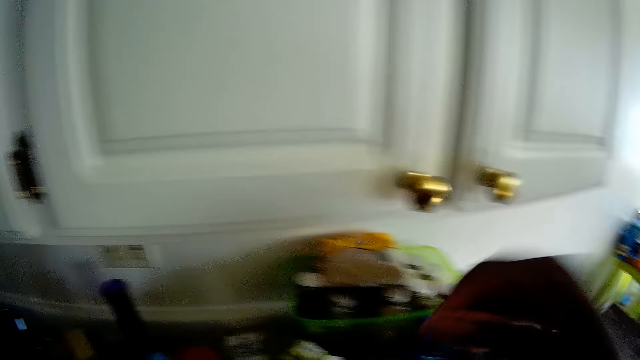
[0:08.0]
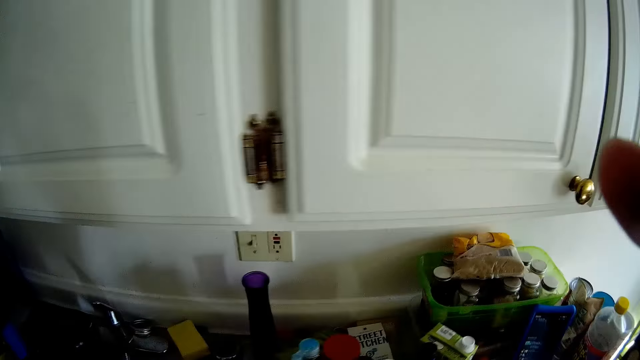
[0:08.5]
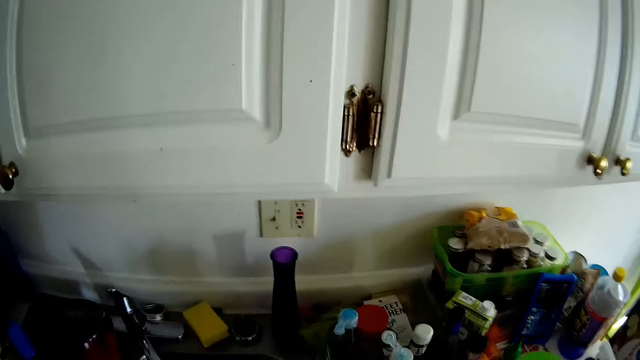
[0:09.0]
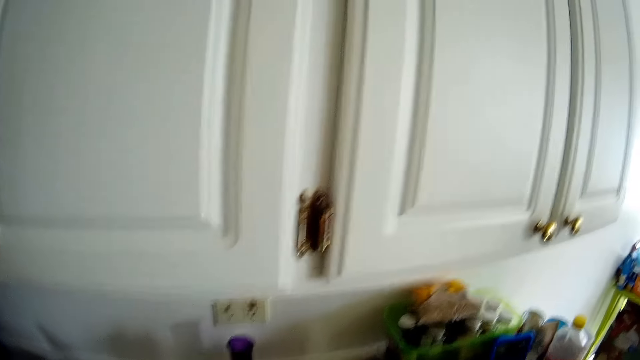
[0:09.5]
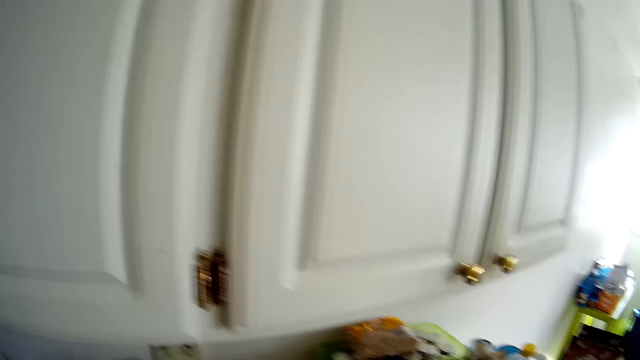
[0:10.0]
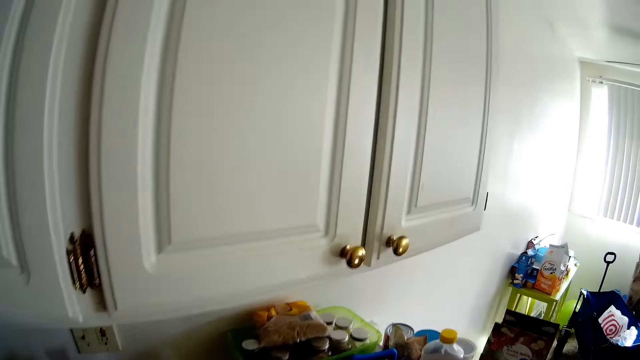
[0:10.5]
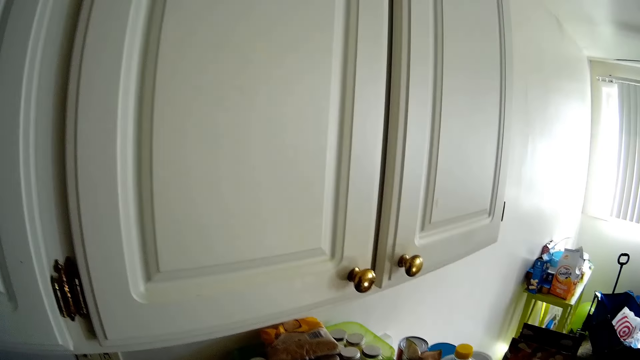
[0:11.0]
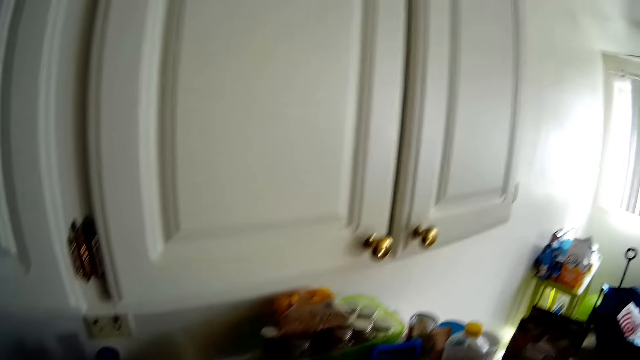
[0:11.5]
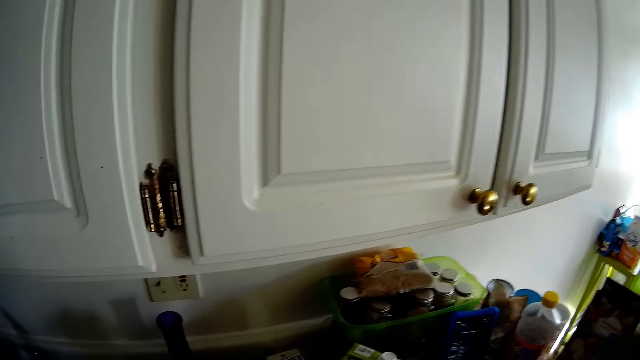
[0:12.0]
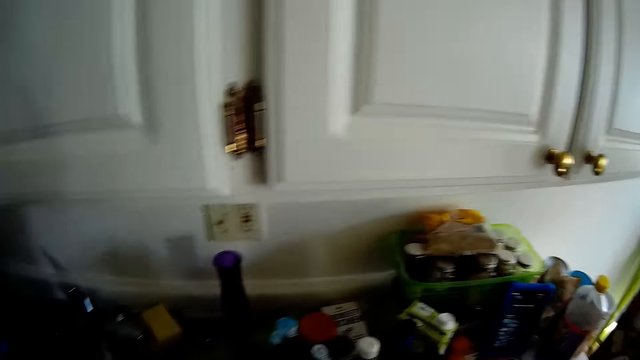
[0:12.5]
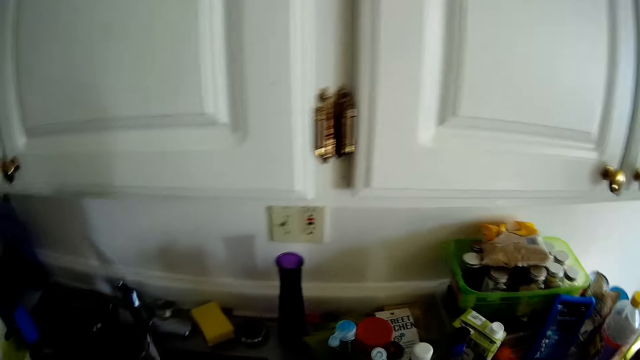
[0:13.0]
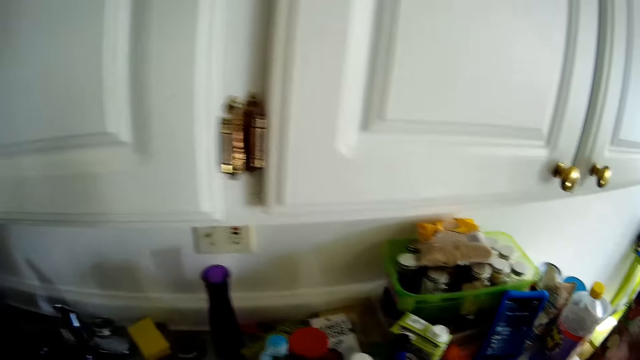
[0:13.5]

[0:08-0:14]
The camera wearer fixes the camera.

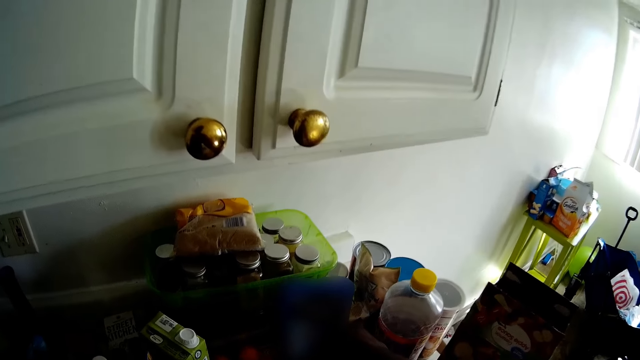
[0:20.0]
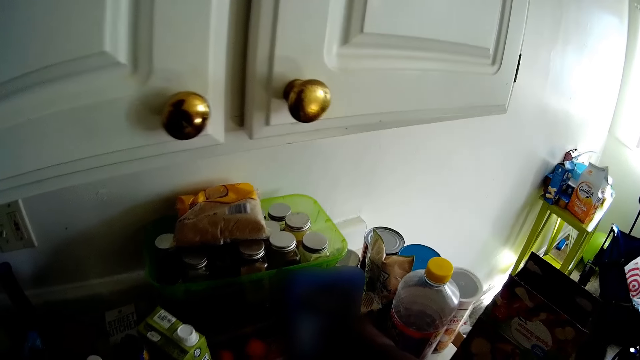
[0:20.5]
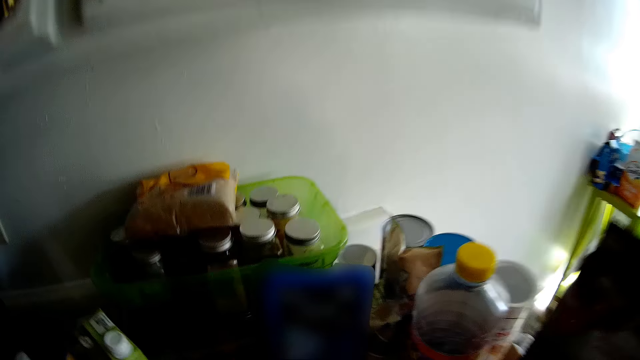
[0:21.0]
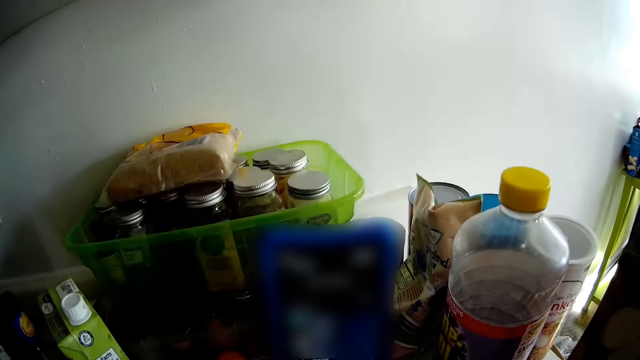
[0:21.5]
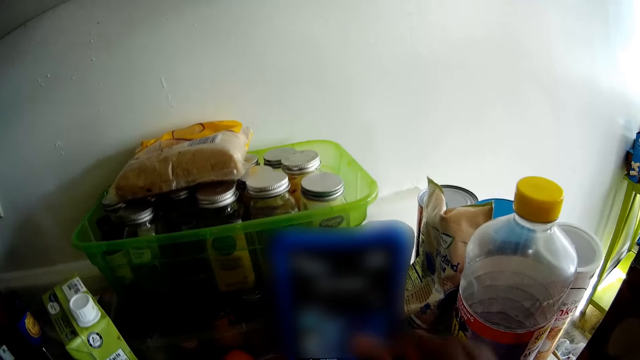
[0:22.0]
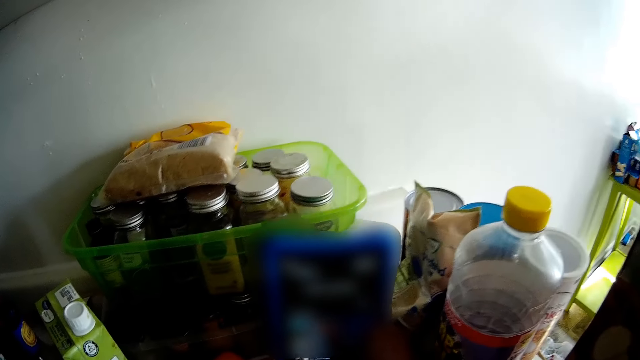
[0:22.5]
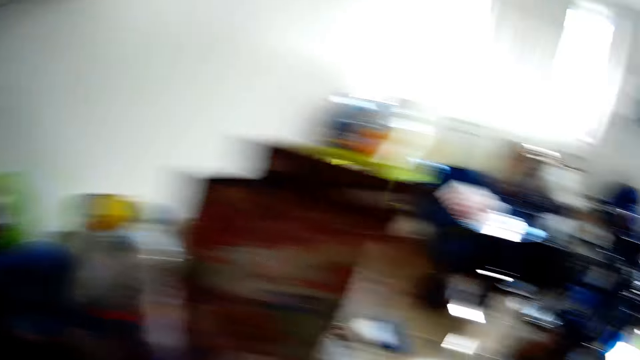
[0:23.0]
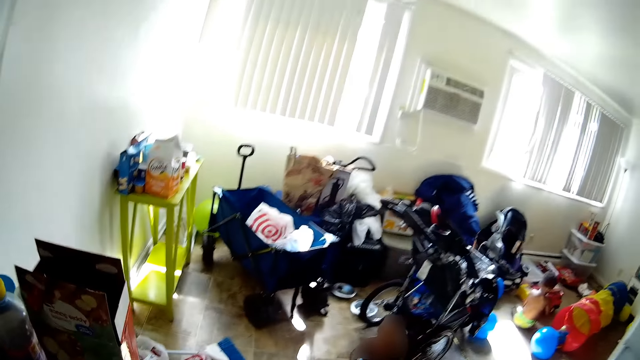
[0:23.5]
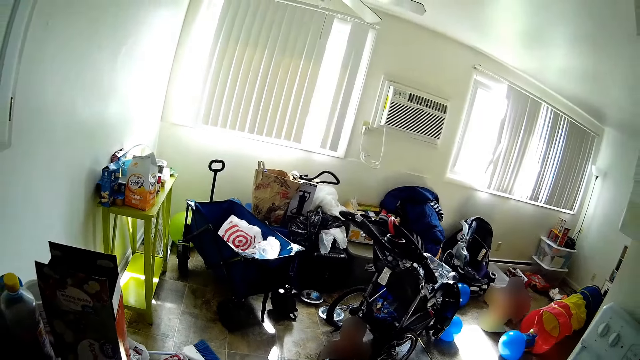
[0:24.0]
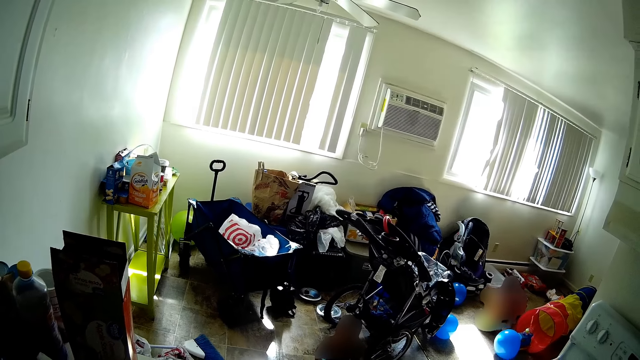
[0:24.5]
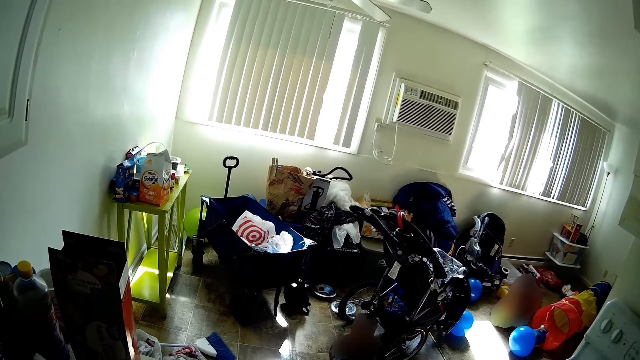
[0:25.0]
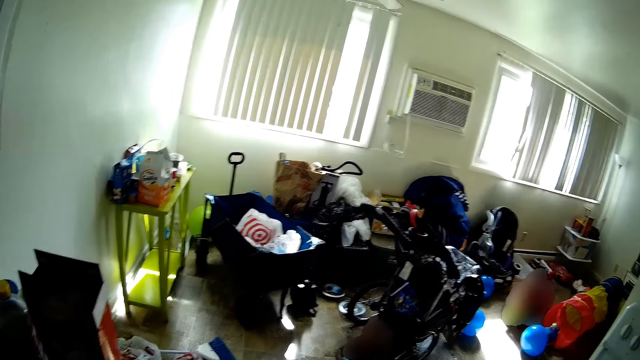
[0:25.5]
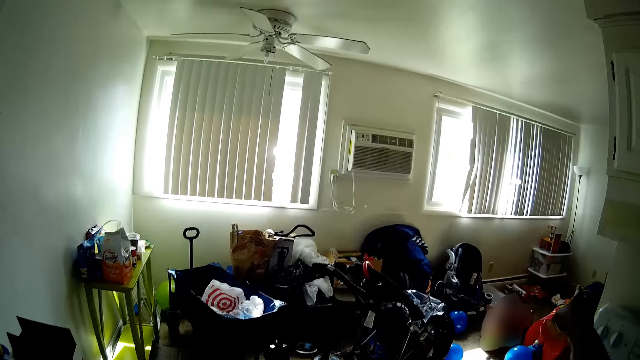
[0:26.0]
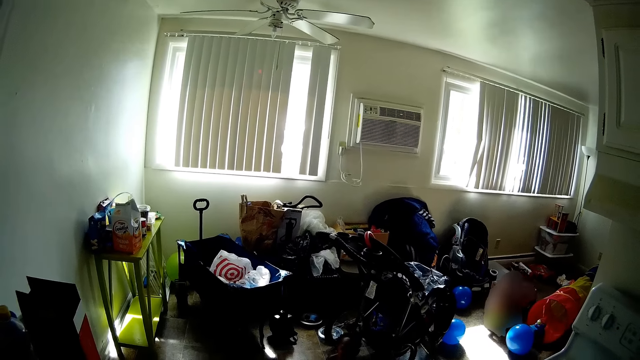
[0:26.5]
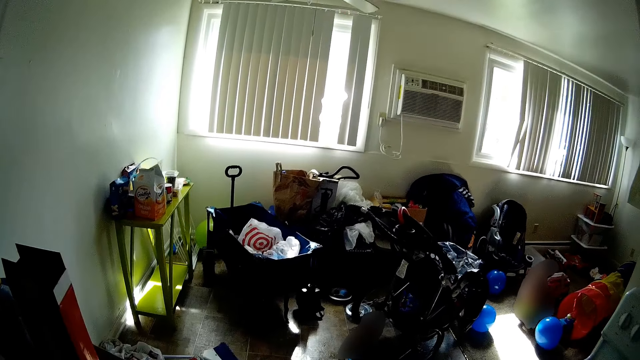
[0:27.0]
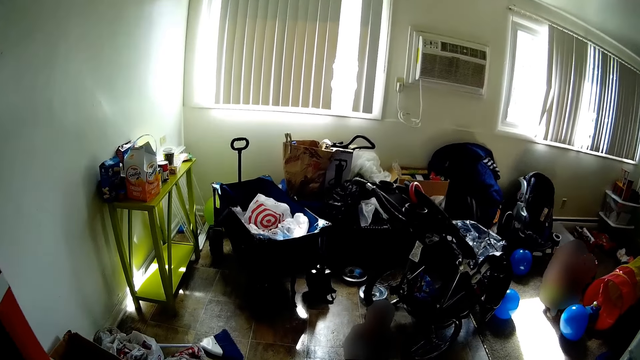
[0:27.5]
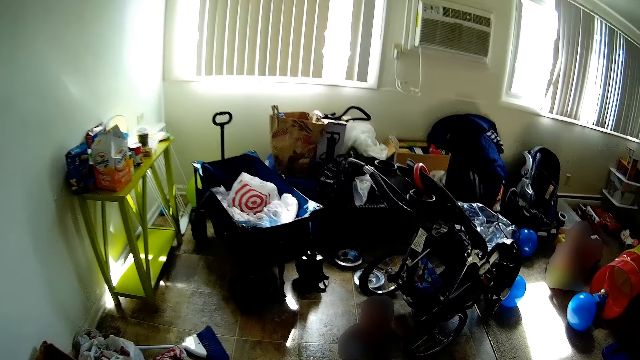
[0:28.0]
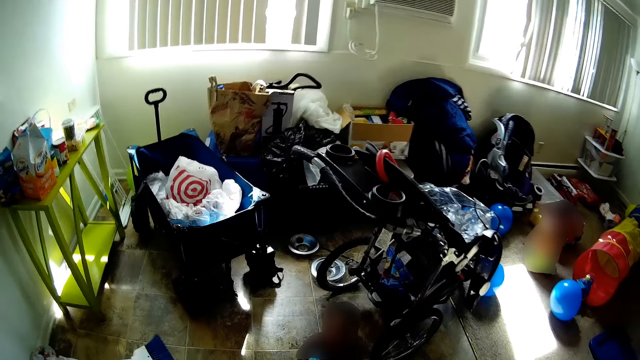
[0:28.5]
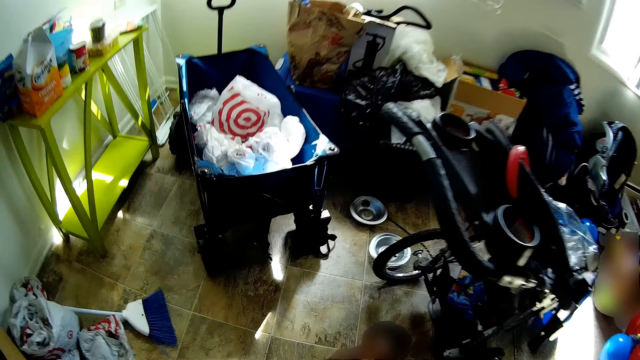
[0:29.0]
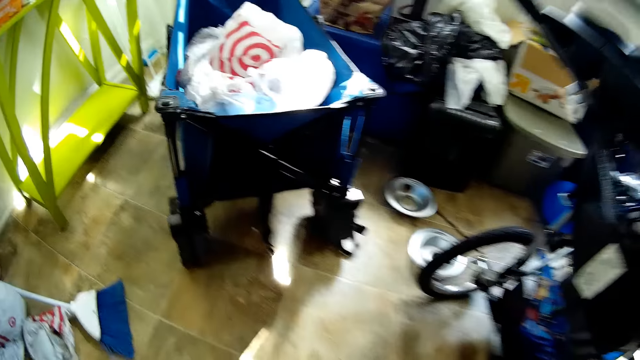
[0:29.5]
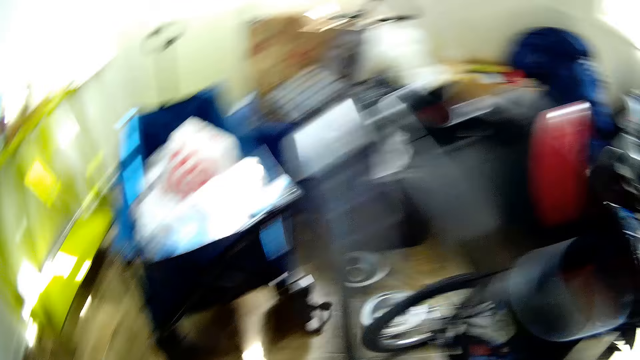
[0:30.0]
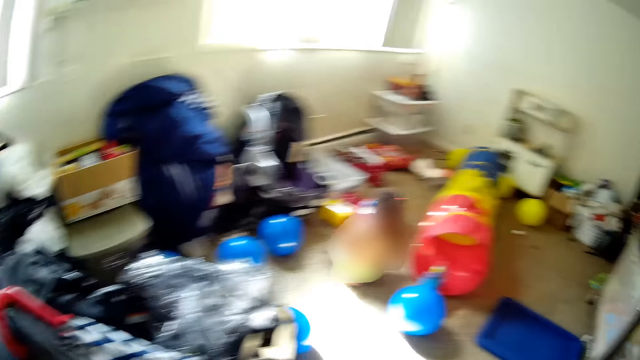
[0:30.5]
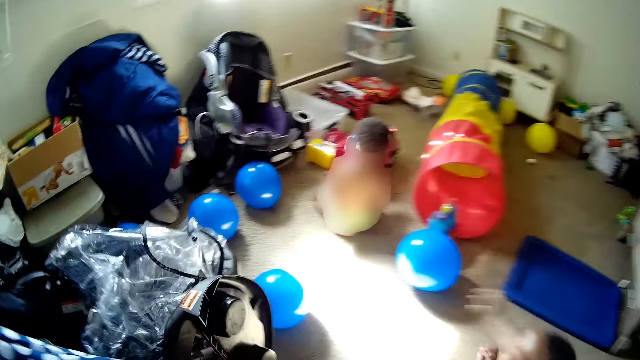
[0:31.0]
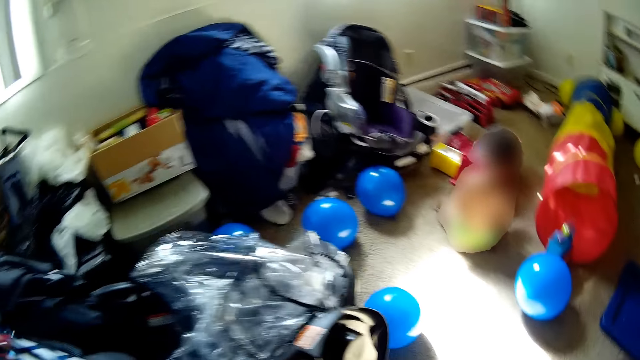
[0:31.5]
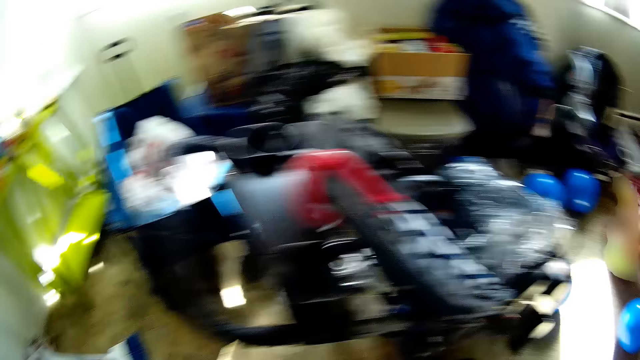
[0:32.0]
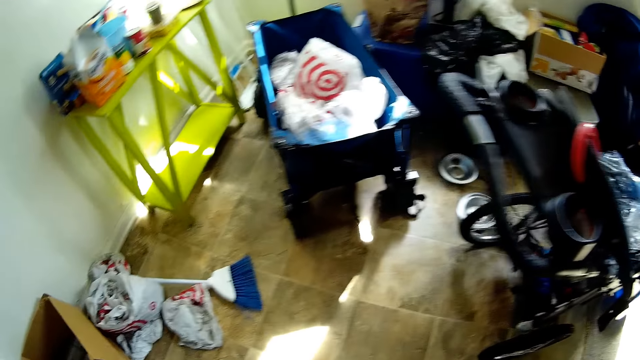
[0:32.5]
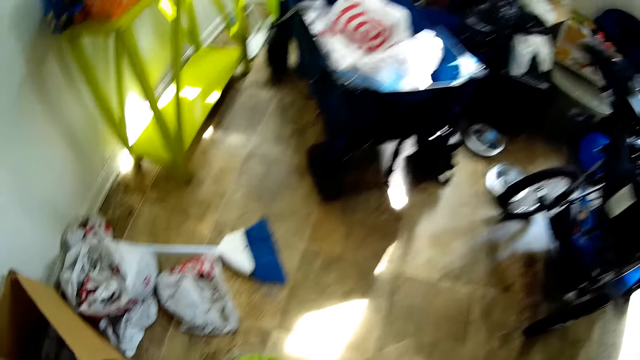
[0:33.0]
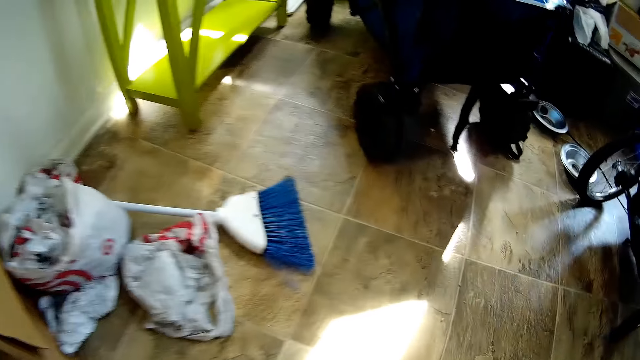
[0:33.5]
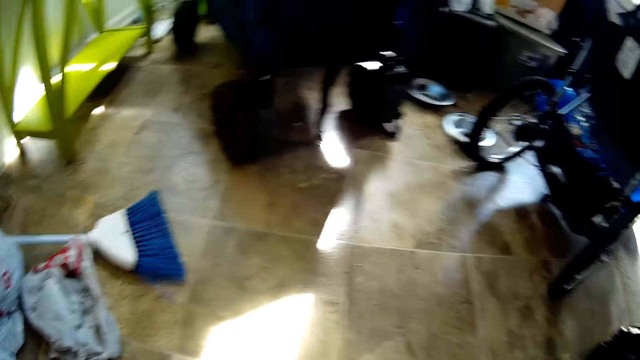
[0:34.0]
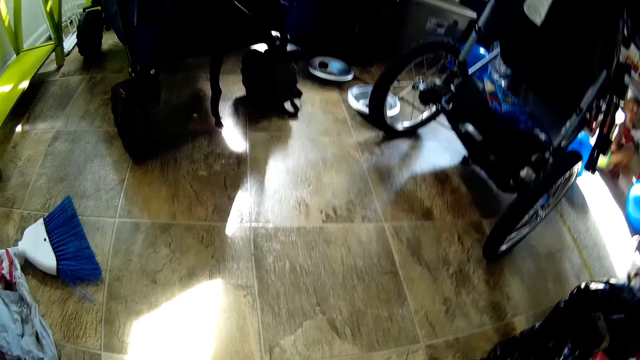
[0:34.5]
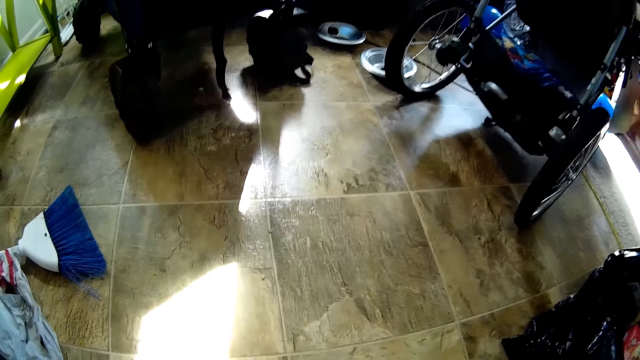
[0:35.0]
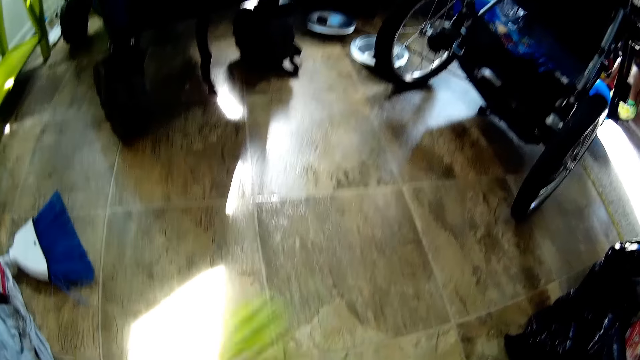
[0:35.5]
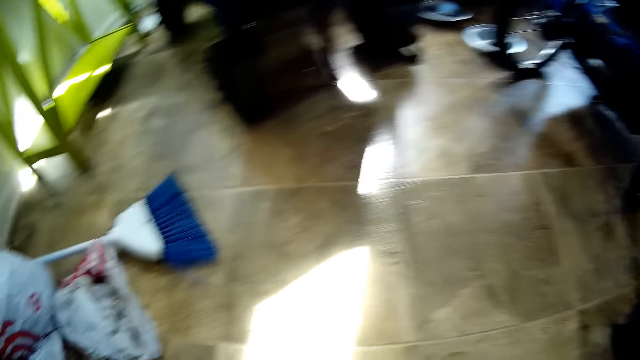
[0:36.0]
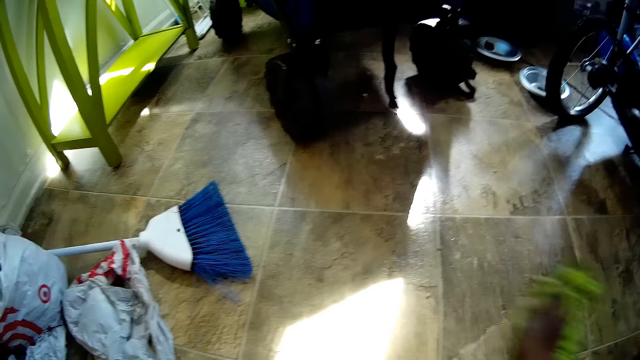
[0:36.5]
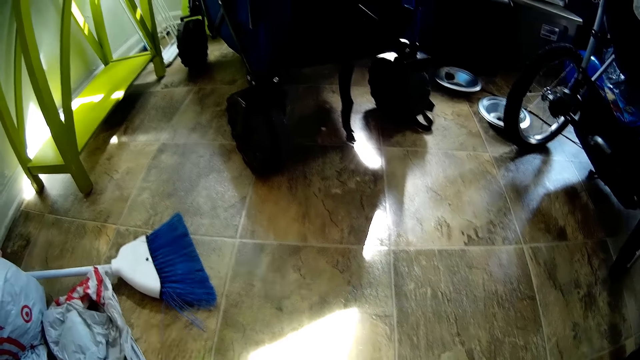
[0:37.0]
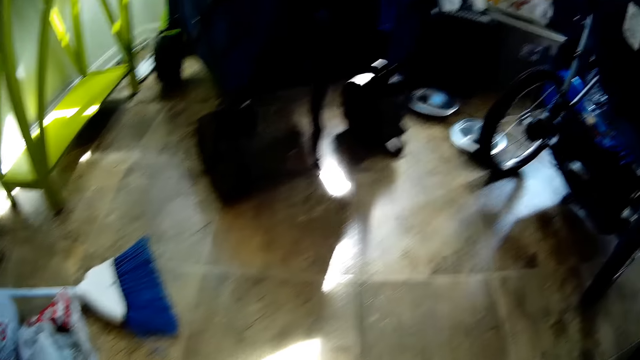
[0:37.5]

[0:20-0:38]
The camera wearer touches the phone. She speaks to a baby. She picks something on the ground. She cleans the floor with the cloth in her right hand.
